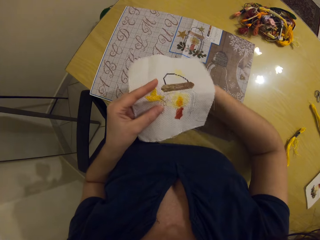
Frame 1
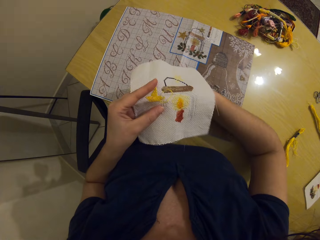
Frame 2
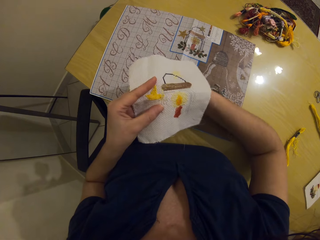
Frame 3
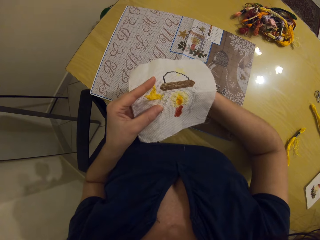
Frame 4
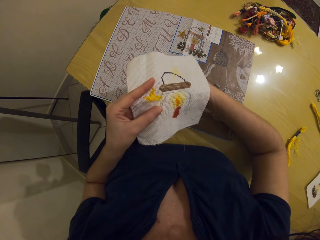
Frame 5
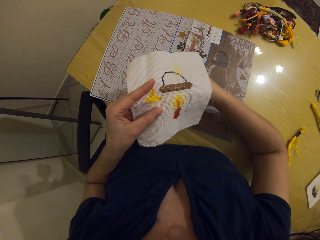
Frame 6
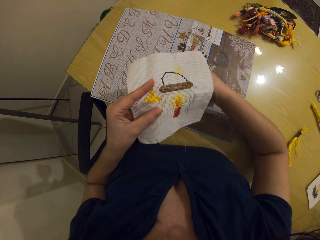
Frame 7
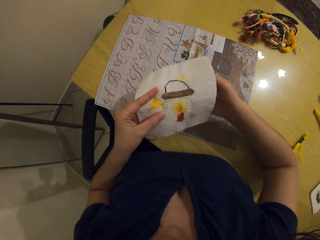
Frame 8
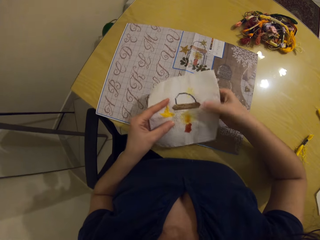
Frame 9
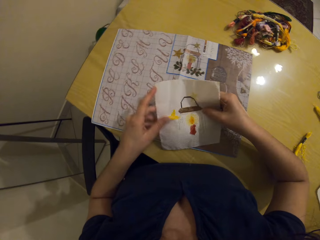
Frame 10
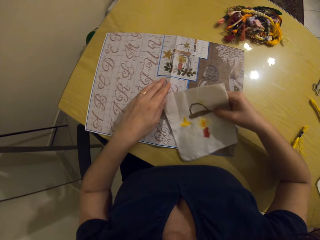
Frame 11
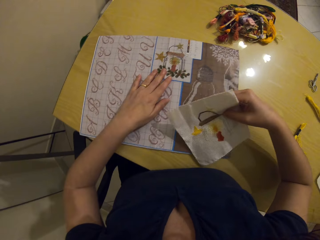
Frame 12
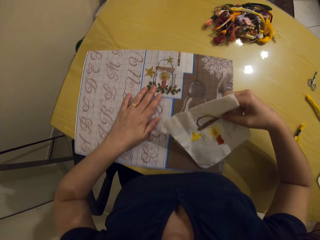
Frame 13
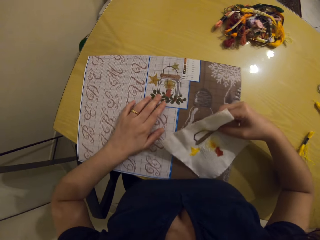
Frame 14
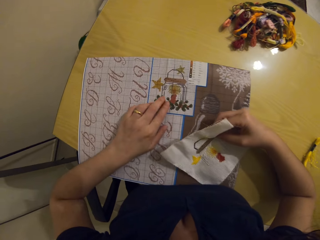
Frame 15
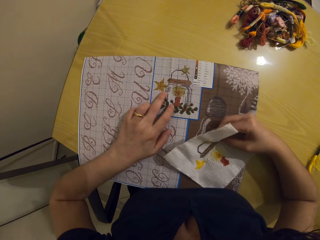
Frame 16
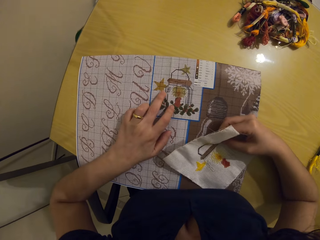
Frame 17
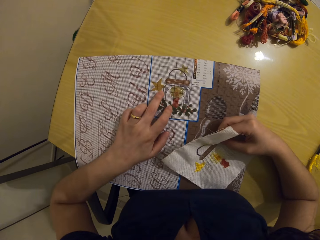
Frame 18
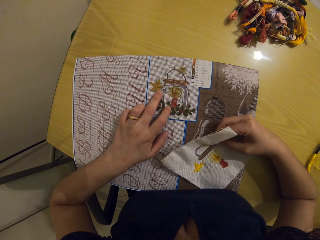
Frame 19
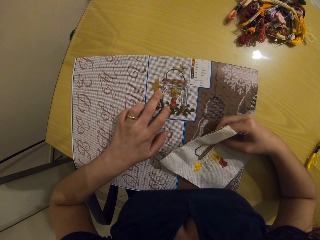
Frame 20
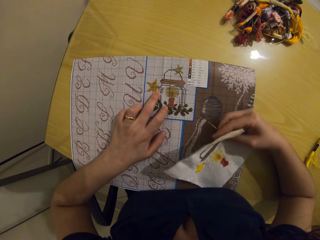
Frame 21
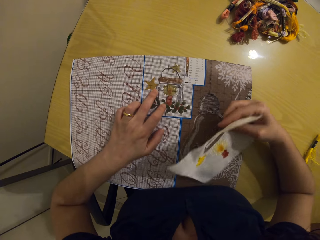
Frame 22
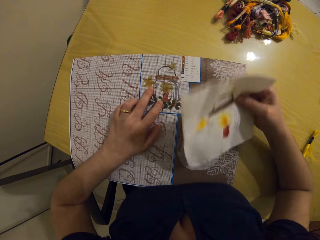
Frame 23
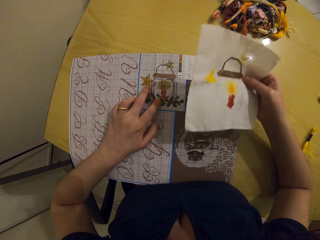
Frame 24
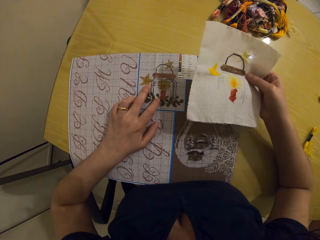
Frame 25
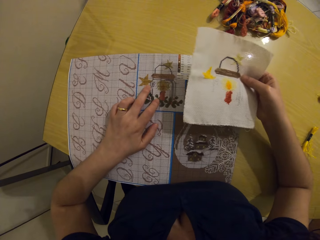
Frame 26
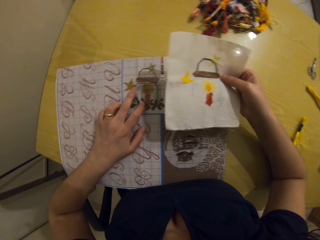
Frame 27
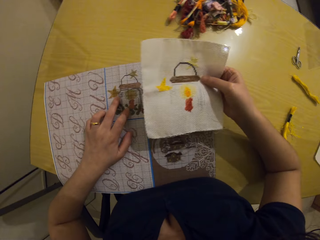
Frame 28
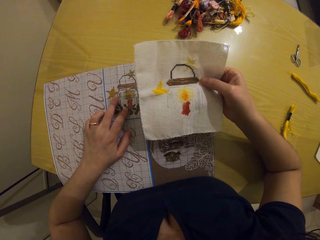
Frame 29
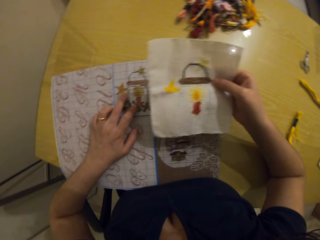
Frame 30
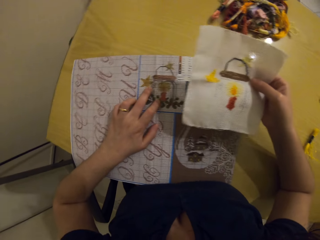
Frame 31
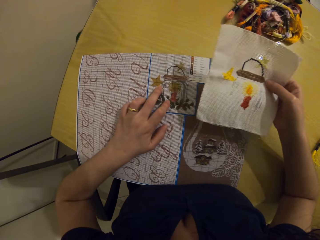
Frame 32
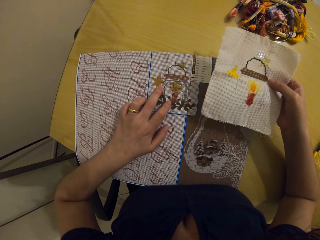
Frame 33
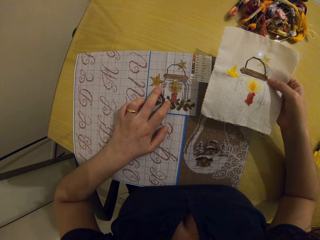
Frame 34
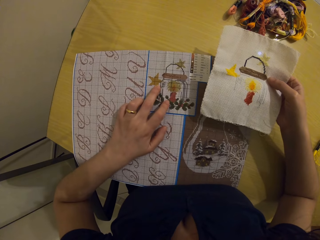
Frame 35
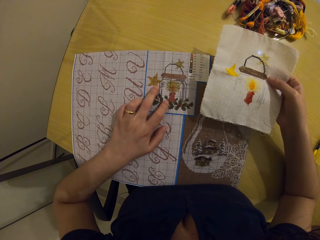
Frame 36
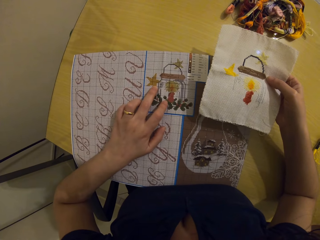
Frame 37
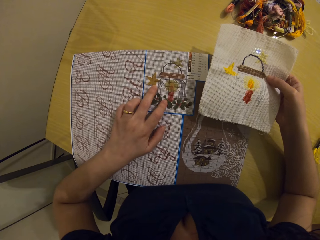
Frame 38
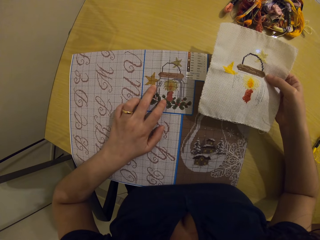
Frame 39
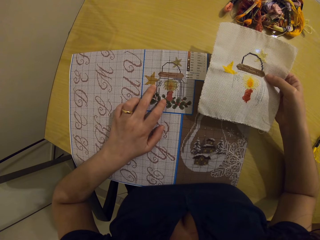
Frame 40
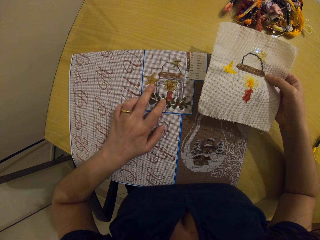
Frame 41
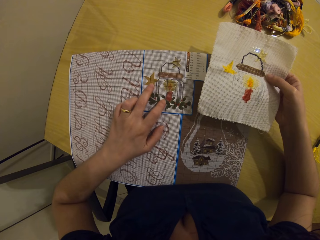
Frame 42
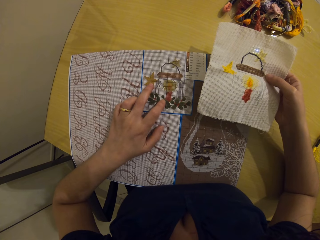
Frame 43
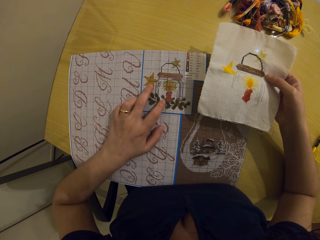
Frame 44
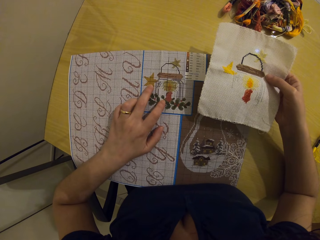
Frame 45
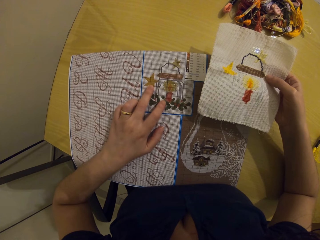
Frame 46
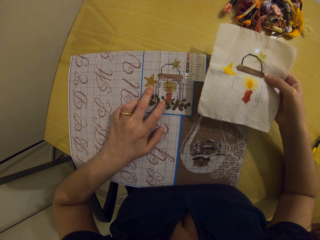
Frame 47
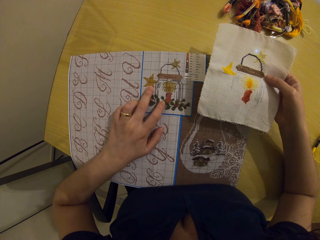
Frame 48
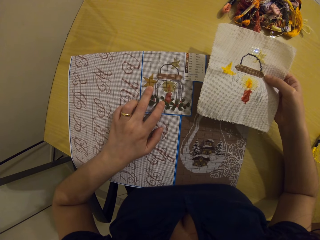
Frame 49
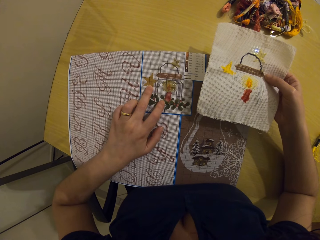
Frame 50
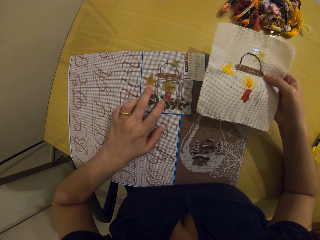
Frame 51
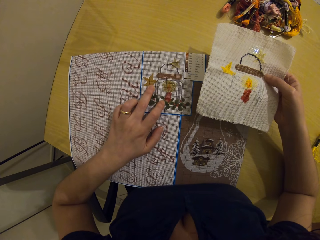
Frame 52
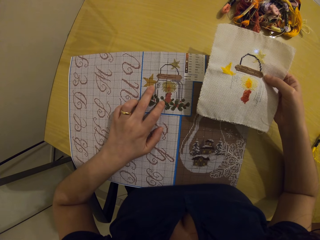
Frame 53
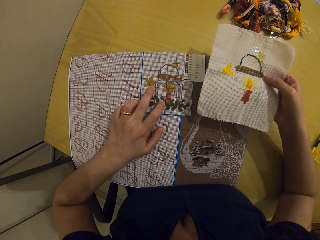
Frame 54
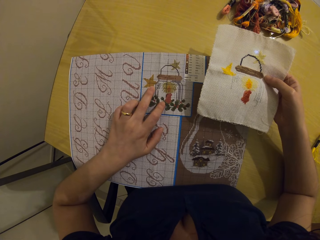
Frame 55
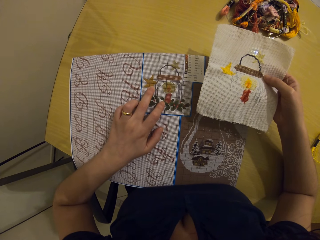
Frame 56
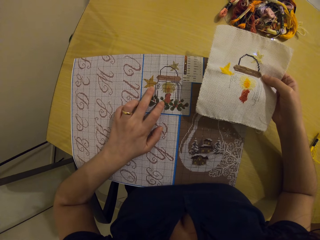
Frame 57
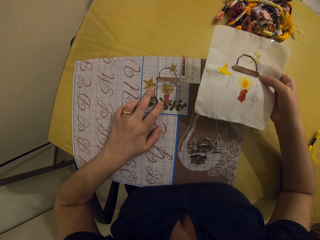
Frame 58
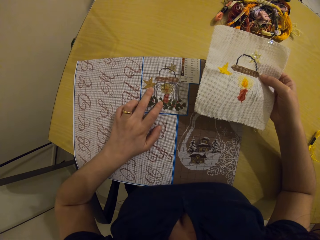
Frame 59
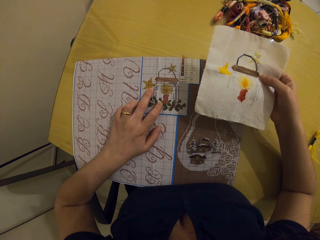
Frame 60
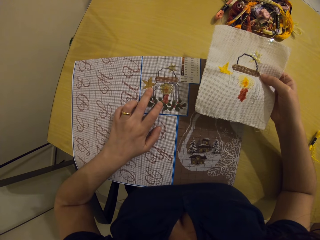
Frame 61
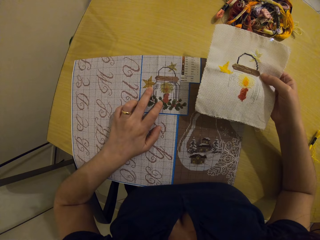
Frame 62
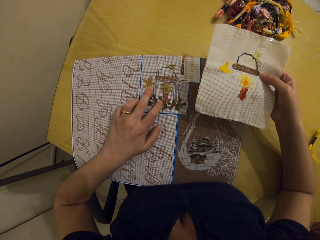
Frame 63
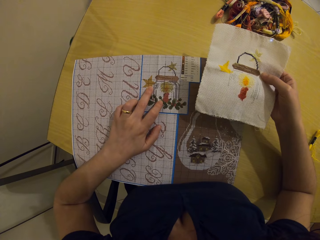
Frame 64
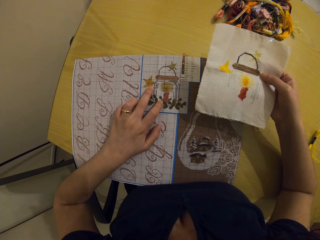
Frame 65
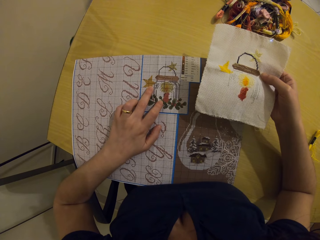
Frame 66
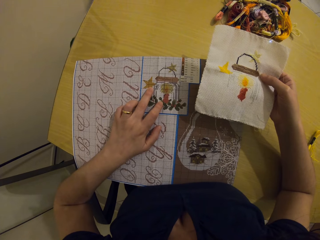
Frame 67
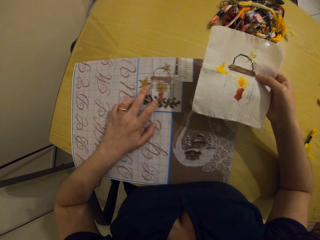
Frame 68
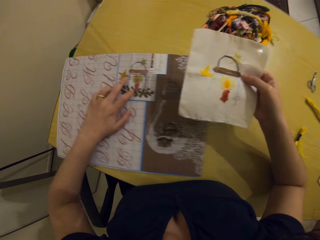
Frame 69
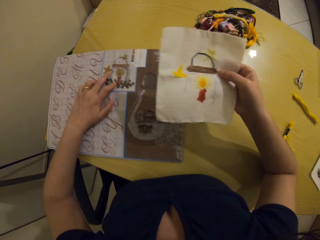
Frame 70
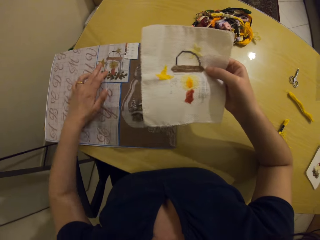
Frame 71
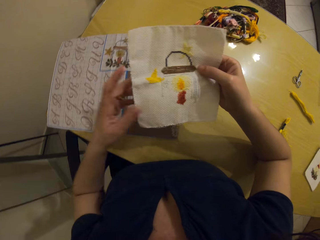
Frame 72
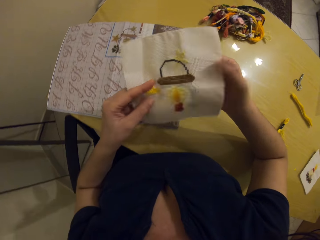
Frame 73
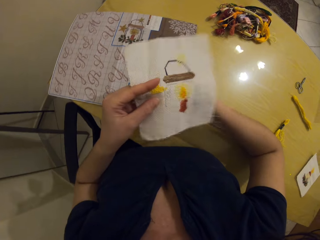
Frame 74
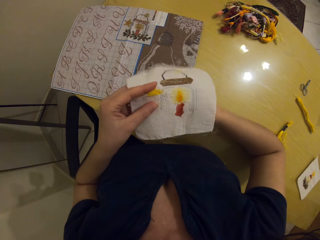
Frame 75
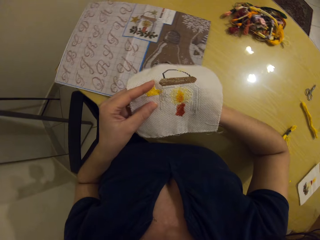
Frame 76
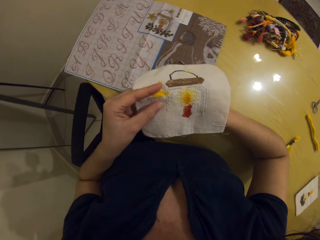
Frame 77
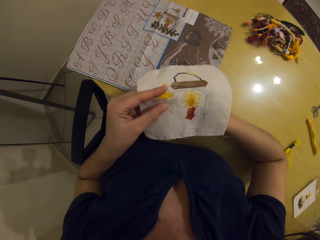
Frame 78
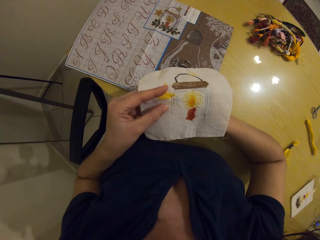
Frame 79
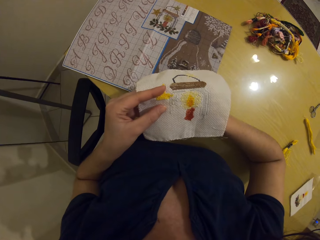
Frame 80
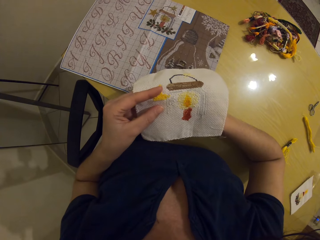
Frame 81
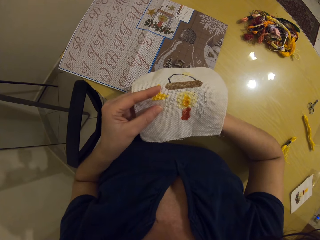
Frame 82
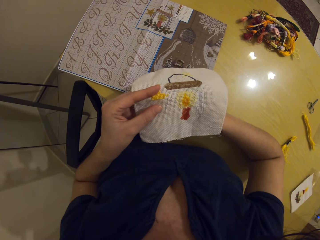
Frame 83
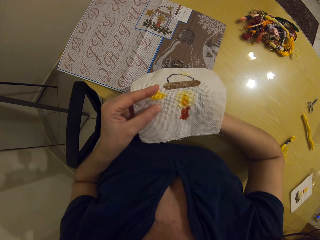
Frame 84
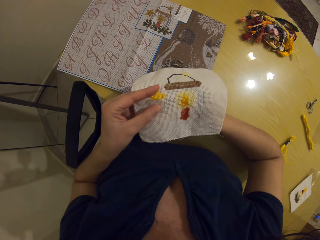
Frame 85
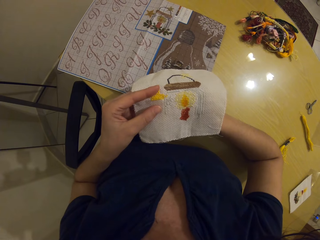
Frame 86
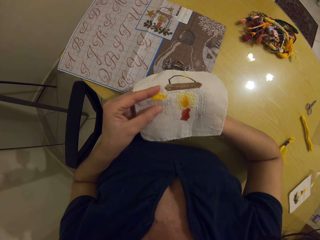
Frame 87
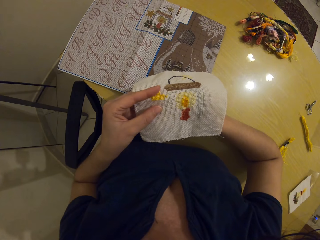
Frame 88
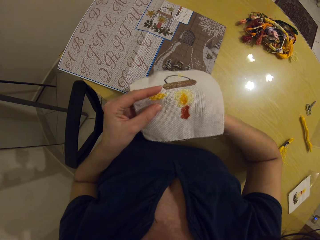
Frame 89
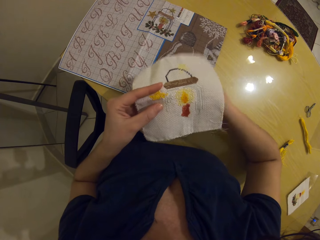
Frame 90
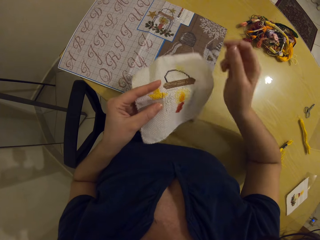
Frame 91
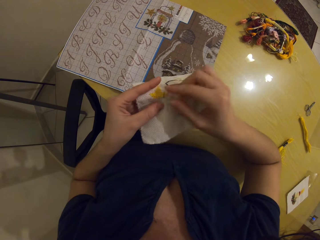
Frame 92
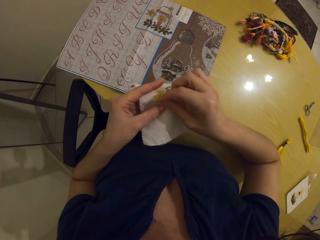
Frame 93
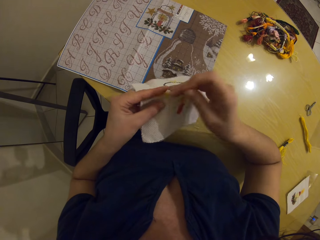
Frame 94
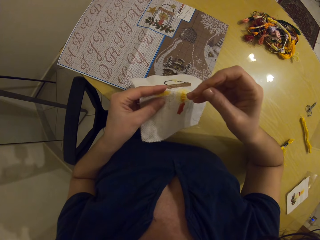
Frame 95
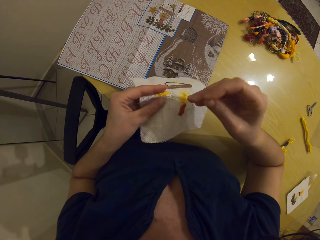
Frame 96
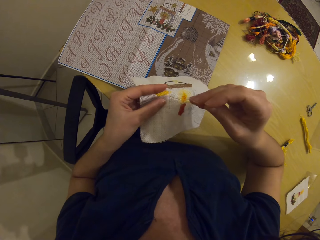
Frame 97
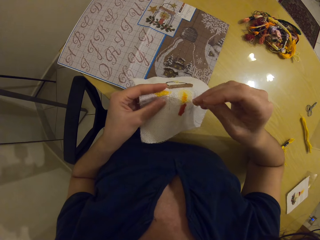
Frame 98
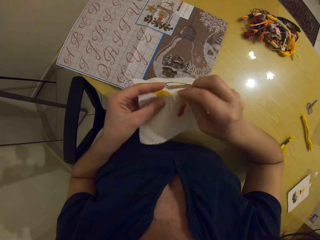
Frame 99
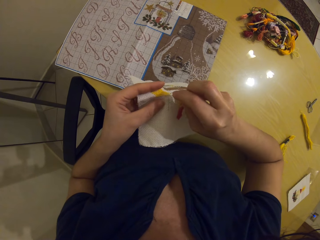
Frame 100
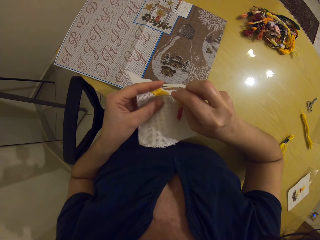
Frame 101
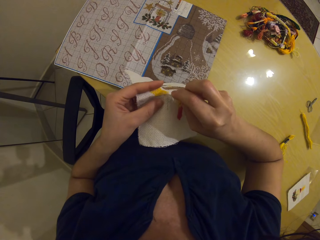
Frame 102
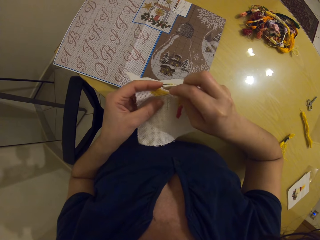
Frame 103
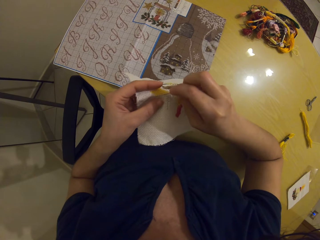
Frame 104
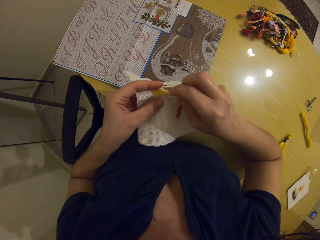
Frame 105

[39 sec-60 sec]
The camera wearer passes the fabric from her left hand to her right hand. She adjusts an embroidery on a table with her left hand. She pulls a paper on the table. She checks the drawing on the paper. She passes the fabric in her right hand to her left hand. She sews the fabric in her left hand with the sewing needle and thread in her right hand.
